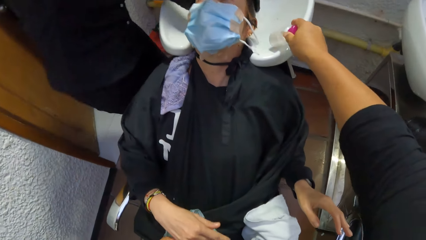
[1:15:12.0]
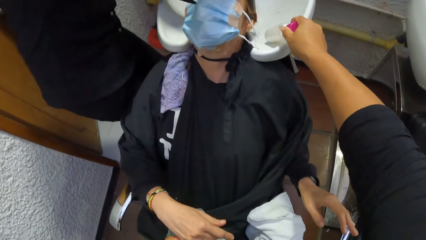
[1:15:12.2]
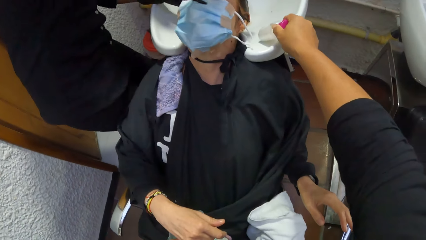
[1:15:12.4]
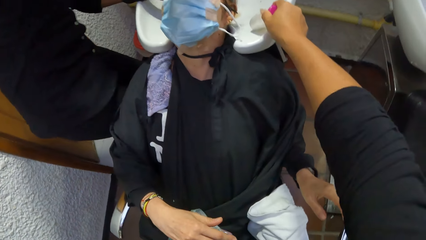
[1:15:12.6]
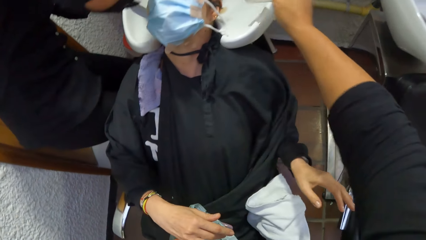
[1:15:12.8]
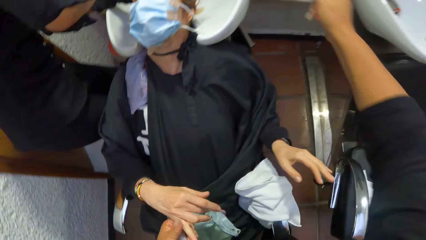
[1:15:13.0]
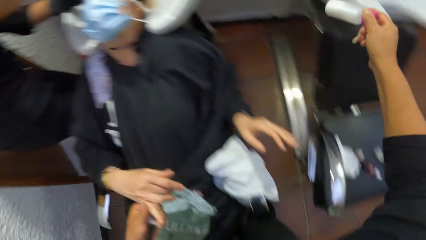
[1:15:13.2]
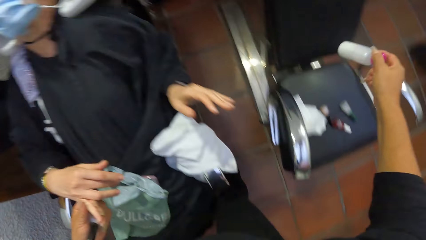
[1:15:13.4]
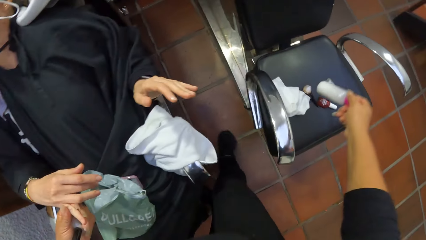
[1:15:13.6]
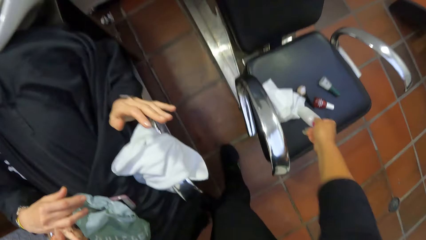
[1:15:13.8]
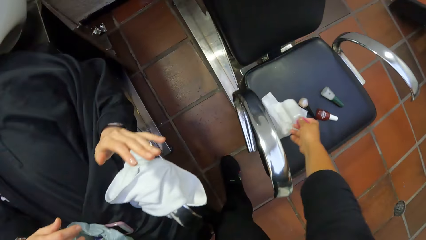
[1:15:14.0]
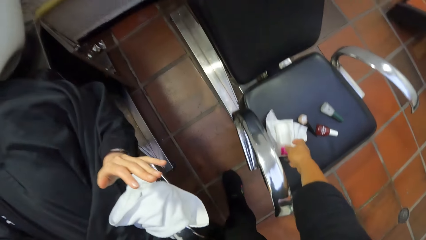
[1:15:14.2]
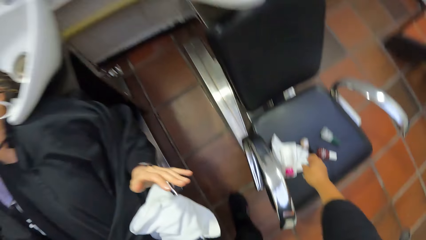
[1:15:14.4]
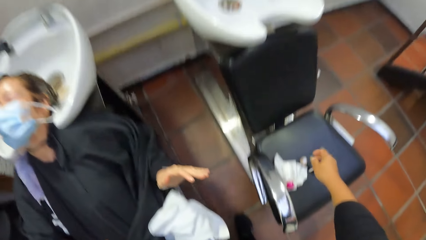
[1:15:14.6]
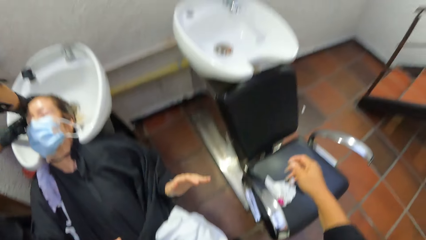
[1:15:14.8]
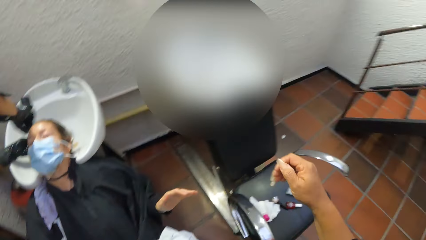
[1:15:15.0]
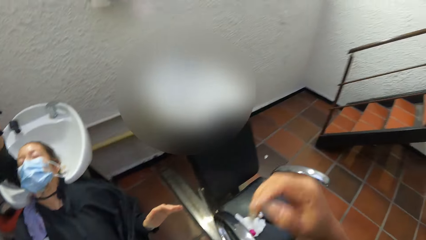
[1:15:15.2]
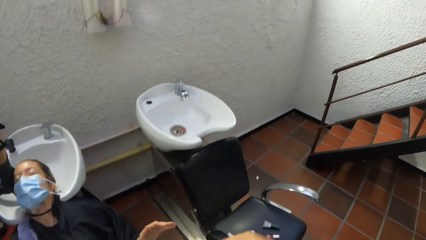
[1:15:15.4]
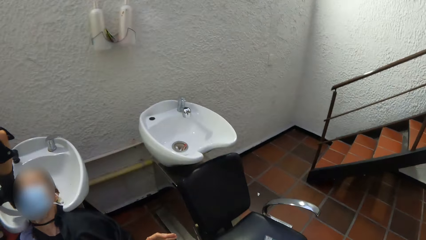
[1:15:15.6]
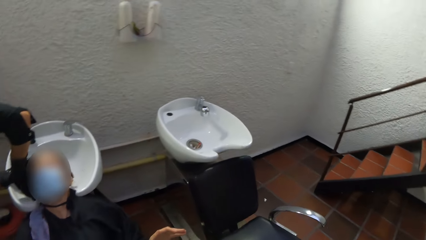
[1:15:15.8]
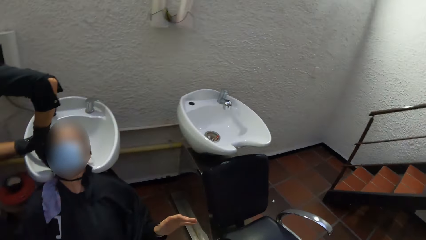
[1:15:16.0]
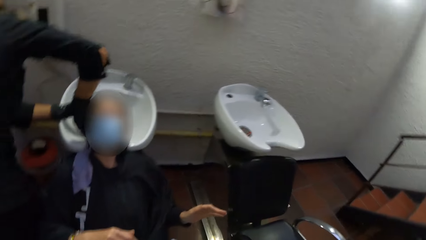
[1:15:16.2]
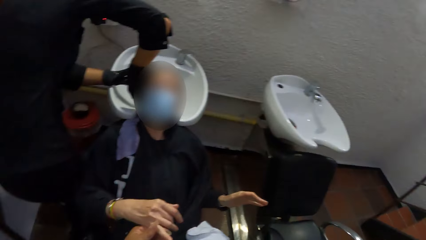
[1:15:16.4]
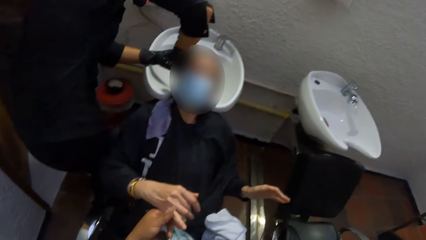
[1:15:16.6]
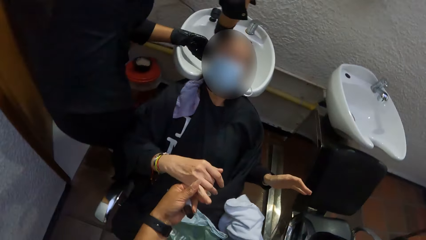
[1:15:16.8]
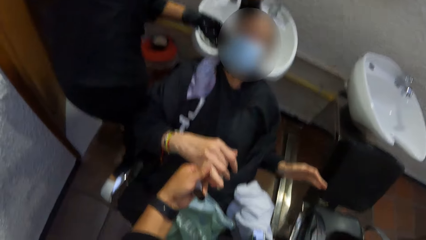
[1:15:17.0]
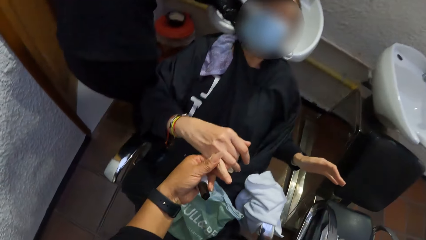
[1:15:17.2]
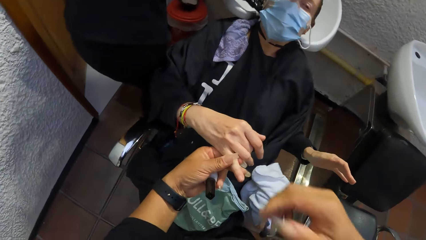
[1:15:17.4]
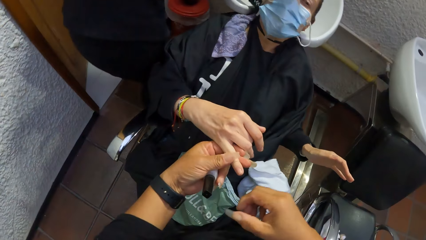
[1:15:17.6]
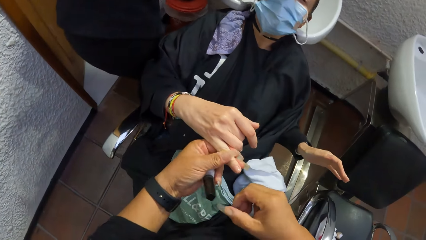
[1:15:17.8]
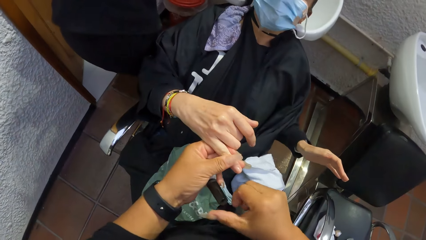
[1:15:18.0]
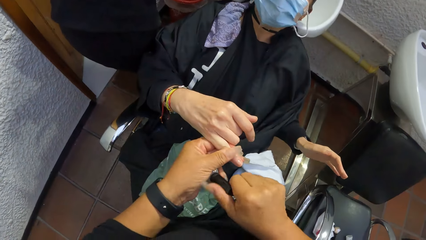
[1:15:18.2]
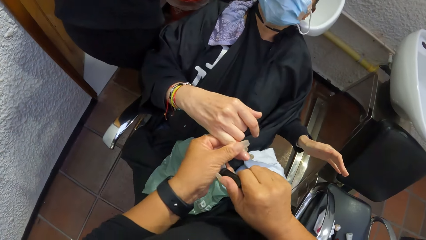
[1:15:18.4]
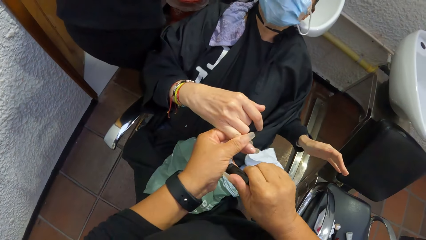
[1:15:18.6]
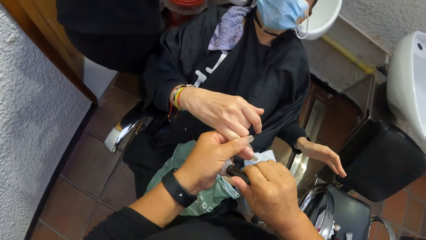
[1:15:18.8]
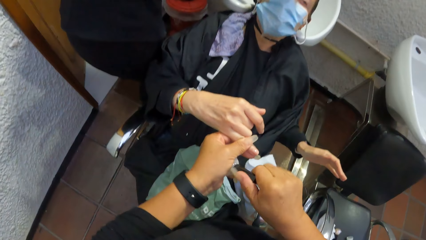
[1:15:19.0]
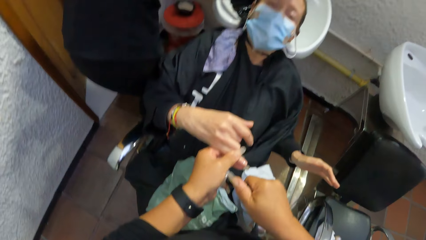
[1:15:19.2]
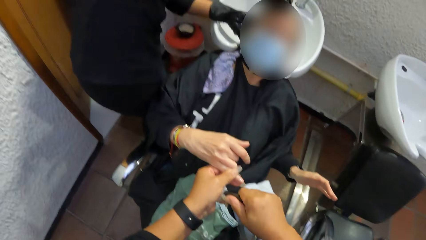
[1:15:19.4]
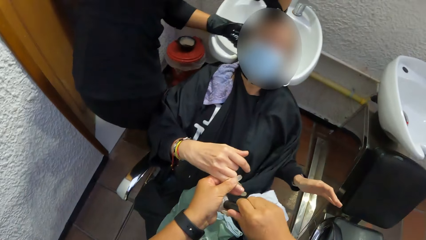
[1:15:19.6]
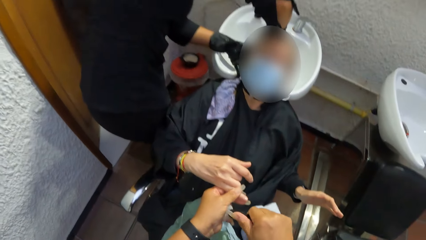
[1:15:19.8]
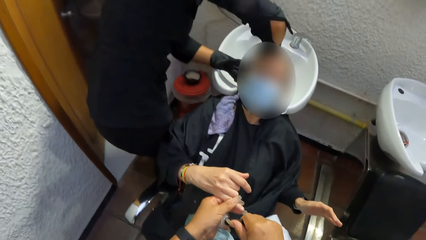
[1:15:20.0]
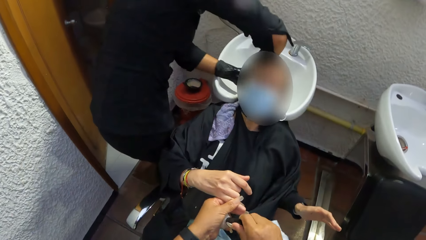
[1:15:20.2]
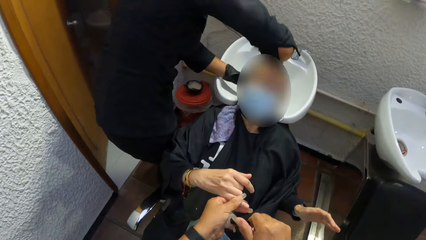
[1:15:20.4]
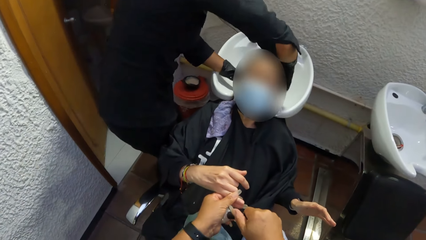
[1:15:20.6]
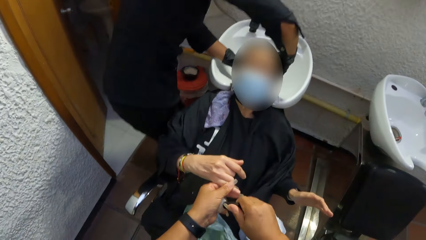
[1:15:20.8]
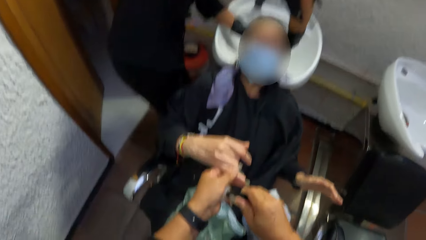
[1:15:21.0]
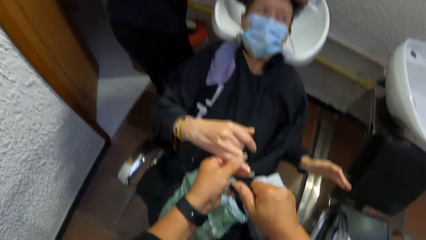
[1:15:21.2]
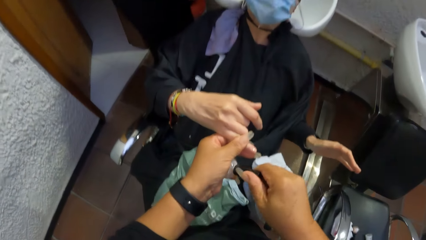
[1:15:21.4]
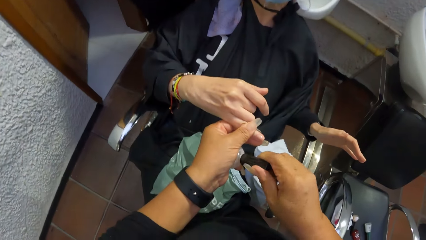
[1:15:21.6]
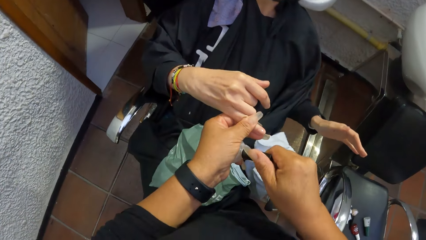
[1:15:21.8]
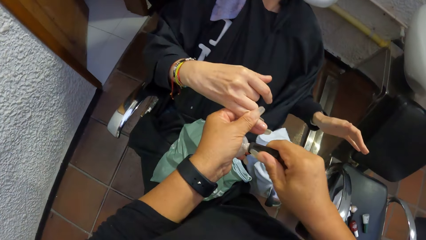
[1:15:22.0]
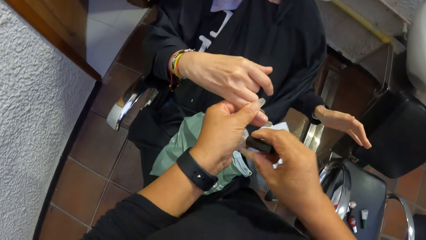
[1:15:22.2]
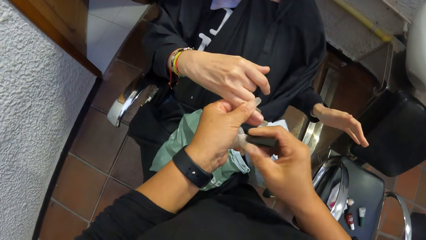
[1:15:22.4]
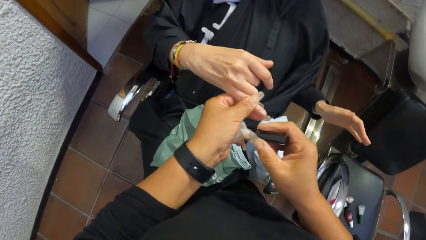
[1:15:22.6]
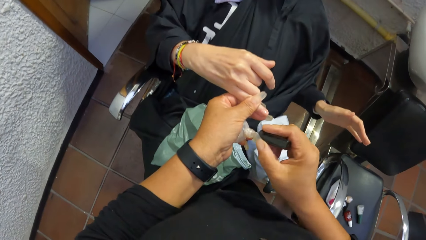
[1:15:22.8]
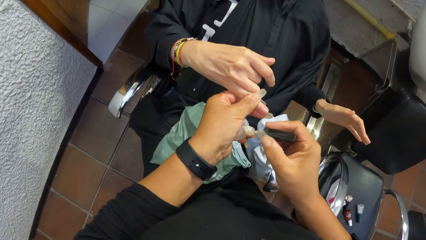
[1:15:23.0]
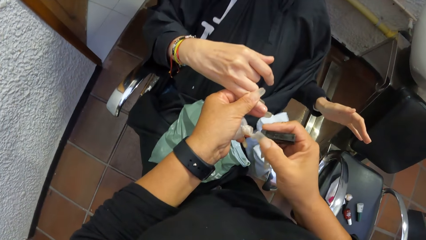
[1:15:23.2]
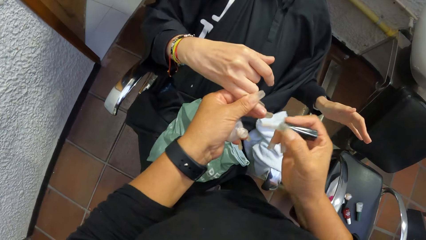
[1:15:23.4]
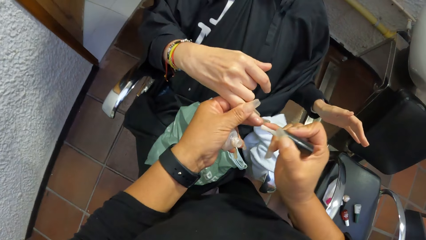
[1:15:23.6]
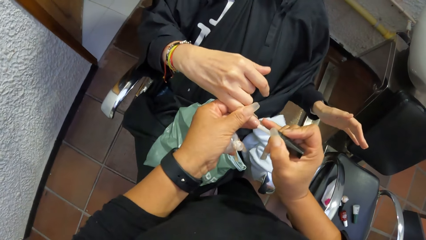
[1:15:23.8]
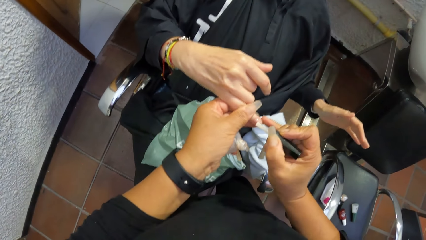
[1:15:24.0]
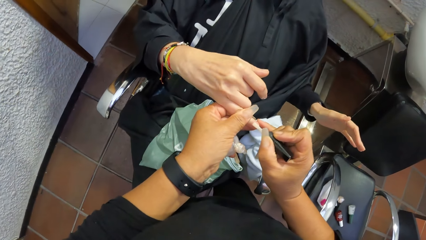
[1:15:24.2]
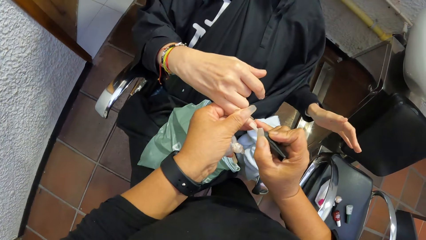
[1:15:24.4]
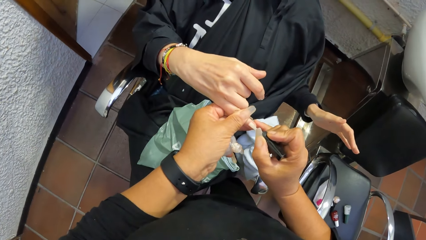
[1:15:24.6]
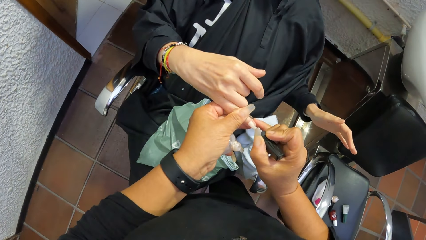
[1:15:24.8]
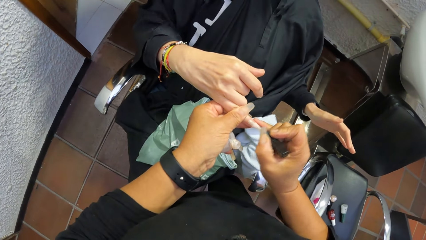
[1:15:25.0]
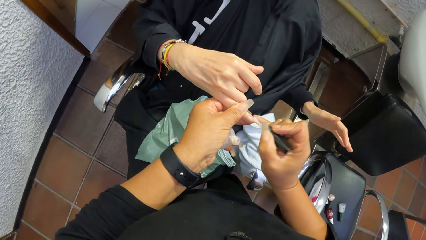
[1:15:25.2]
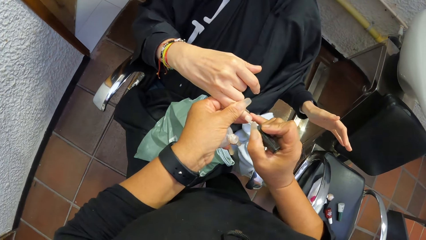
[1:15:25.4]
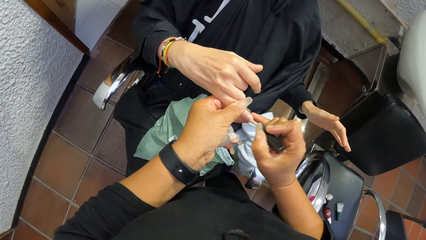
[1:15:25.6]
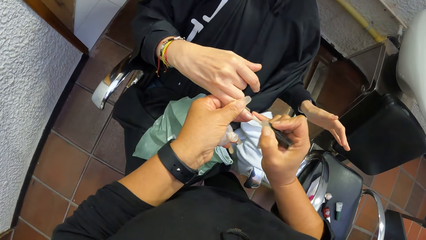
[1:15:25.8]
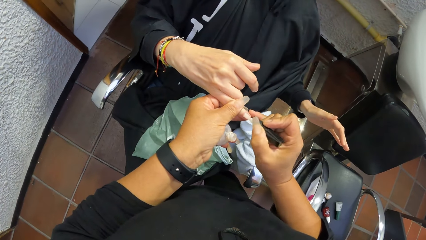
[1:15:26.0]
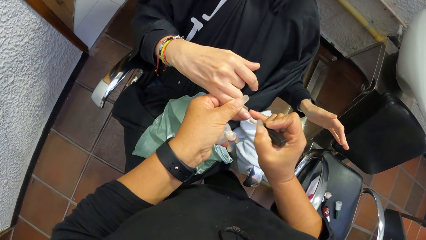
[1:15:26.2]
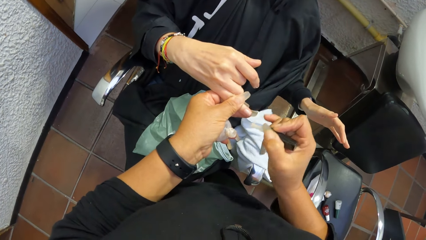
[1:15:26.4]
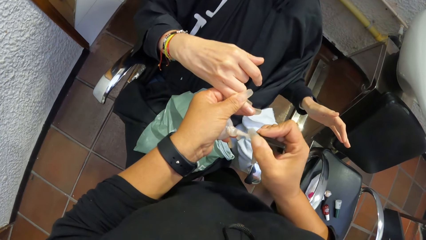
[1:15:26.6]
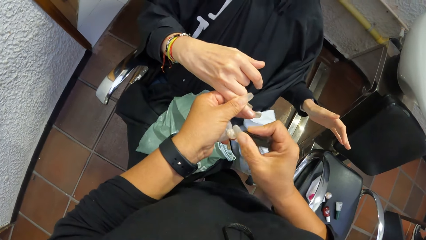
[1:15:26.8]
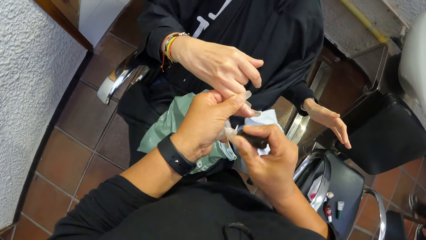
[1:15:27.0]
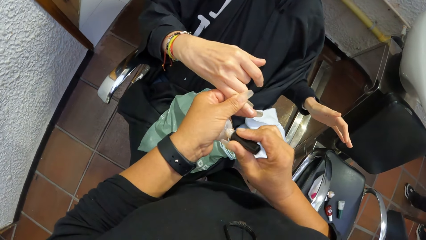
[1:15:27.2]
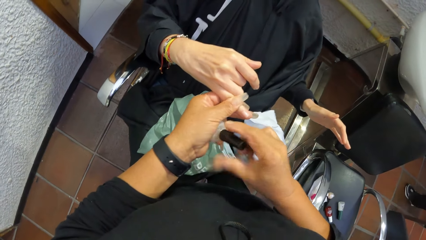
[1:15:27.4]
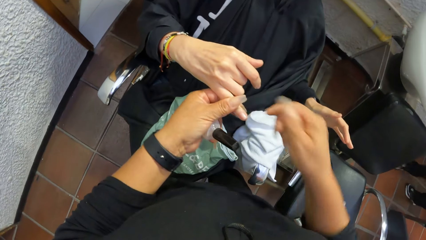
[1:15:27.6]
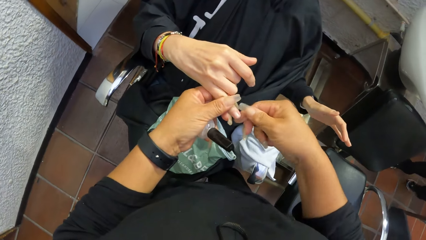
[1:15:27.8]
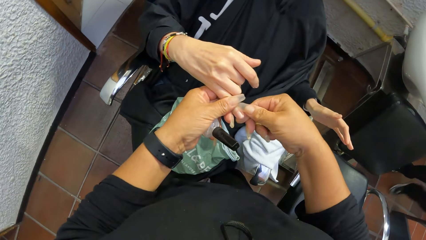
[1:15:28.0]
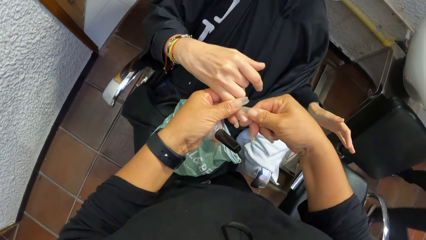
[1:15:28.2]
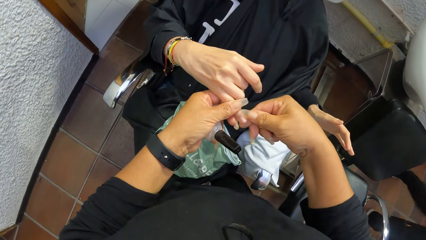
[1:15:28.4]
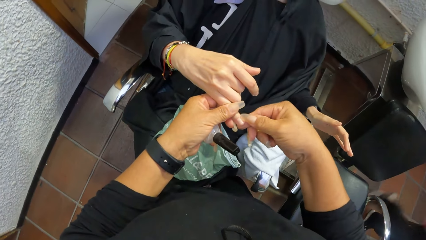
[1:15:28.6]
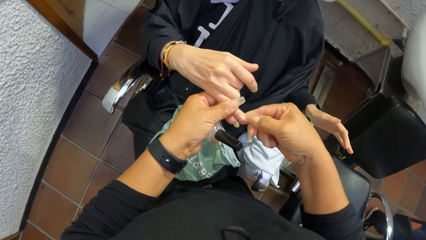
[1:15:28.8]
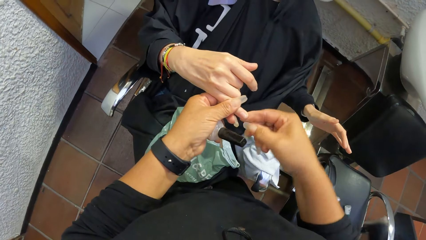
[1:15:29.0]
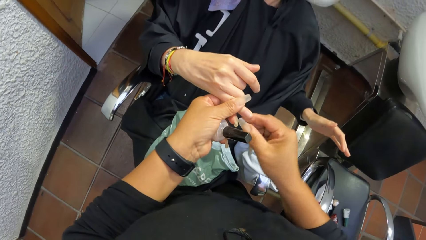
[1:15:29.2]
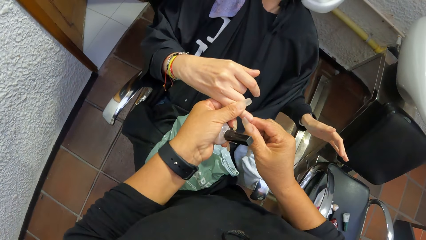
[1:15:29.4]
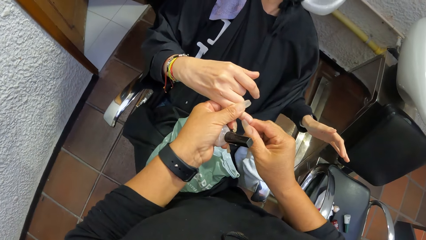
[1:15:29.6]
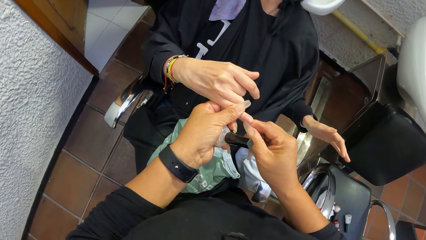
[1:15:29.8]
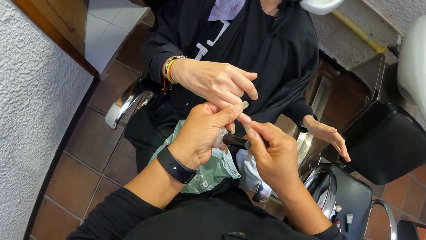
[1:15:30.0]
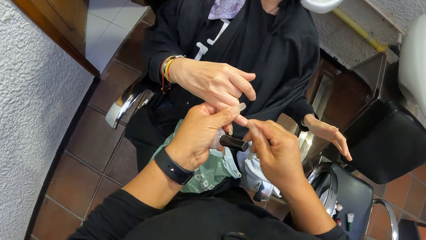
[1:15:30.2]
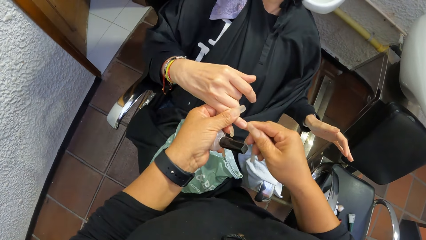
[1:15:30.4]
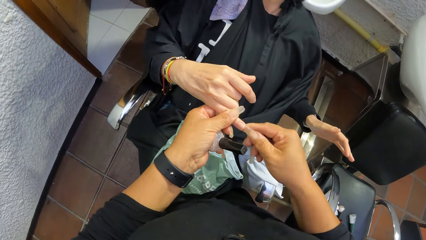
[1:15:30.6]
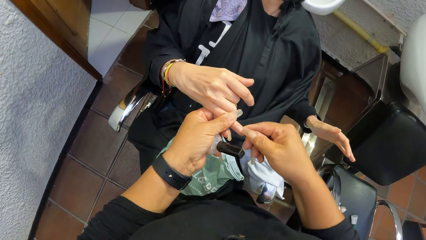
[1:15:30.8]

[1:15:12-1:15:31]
The camera wearer places the bottle or container in her hand in the sink. She moves the bottle in her hand to the chair. She drops the container on the chair with her right hand. She removes the nail polish brush from the nail polish container with her right hand. She holds the top of the nail polish. She opens the nail polish. She applies the nail polish to a right finger of the woman with the nail polish brush in her right hand. She puts the nail polish brush in her right hand into the nail polish container in her left hand. She wipes the finger of the woman with her right hand. She removes part of the nail polish on the edge of the woman's fingernail with her fingernails.
